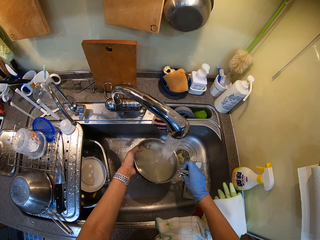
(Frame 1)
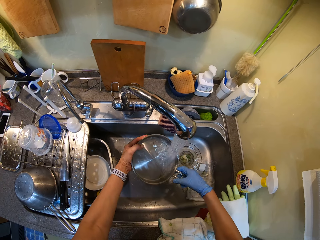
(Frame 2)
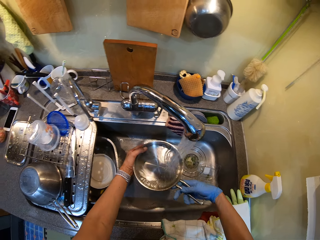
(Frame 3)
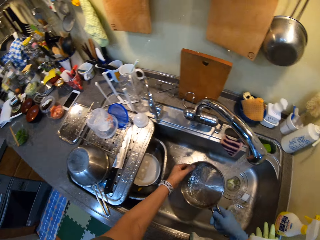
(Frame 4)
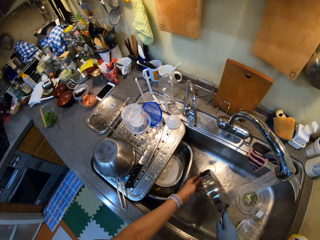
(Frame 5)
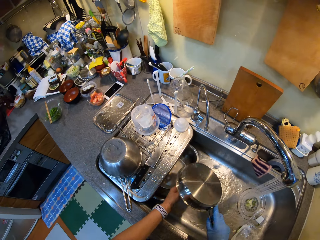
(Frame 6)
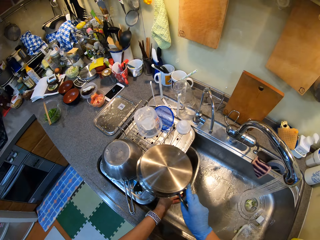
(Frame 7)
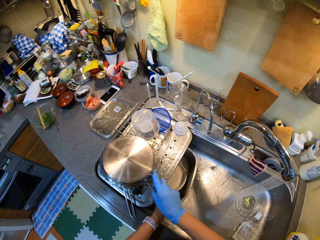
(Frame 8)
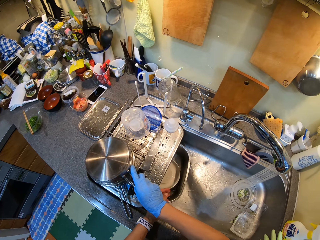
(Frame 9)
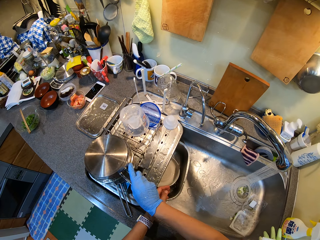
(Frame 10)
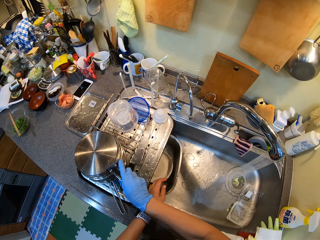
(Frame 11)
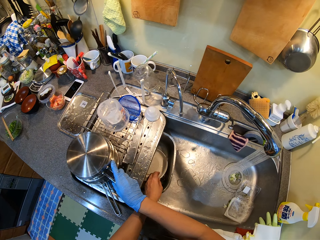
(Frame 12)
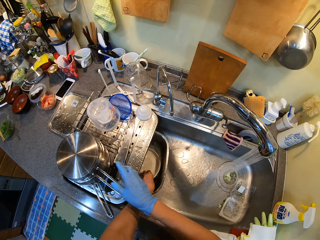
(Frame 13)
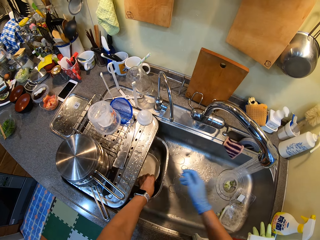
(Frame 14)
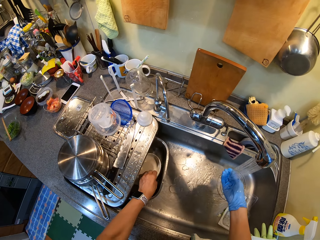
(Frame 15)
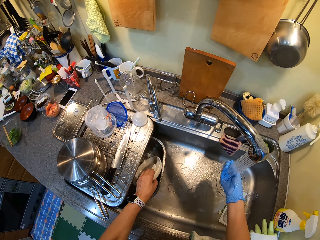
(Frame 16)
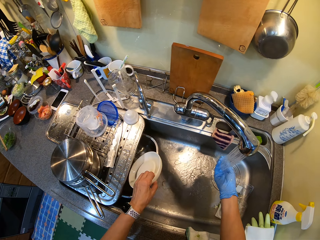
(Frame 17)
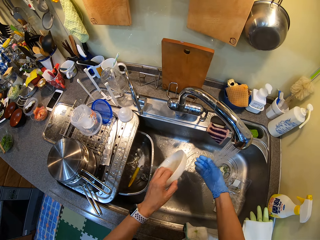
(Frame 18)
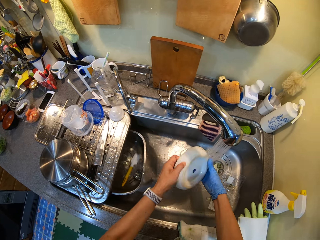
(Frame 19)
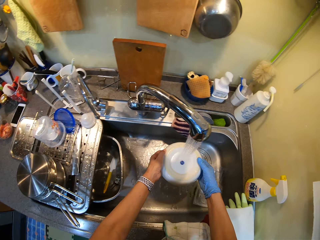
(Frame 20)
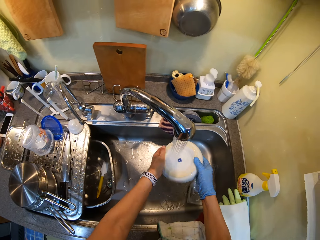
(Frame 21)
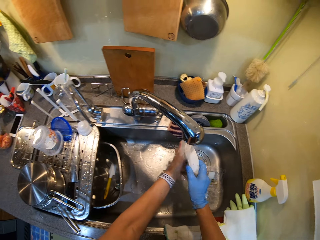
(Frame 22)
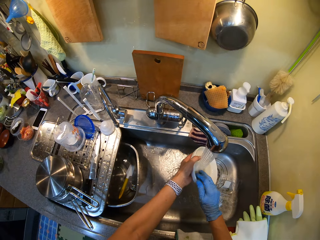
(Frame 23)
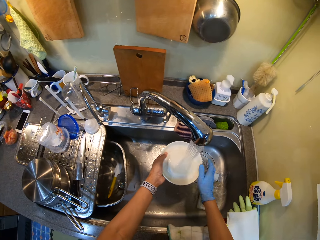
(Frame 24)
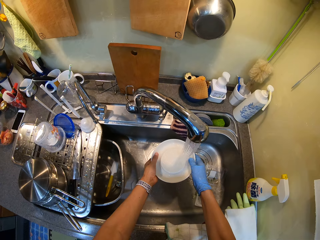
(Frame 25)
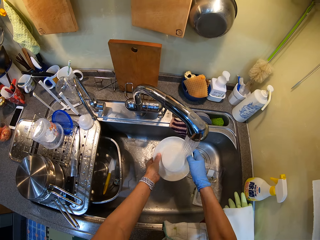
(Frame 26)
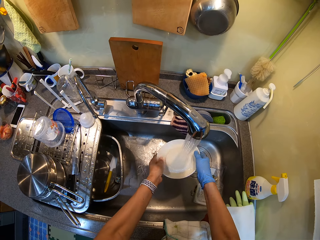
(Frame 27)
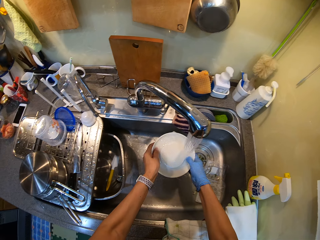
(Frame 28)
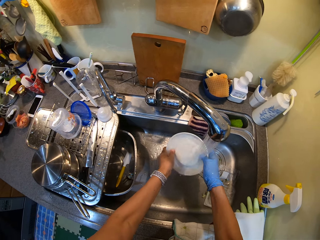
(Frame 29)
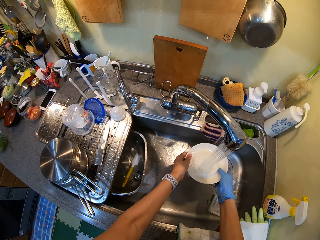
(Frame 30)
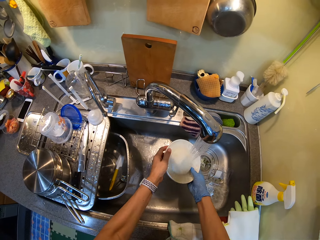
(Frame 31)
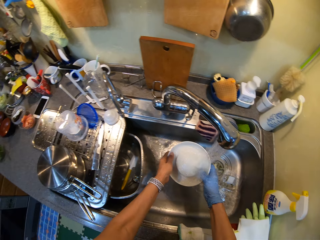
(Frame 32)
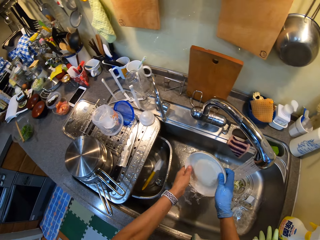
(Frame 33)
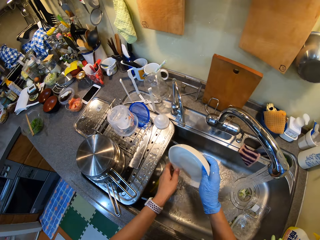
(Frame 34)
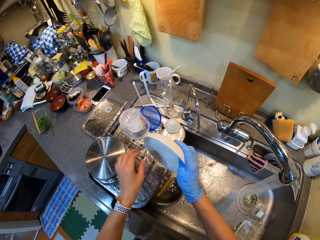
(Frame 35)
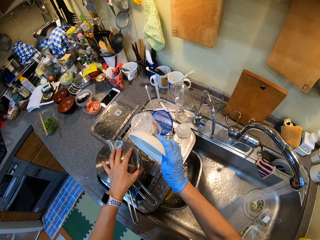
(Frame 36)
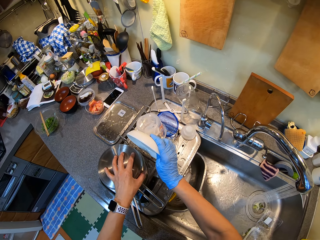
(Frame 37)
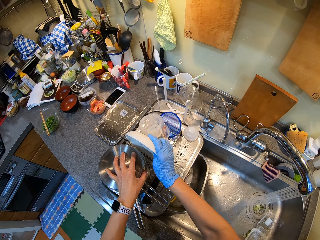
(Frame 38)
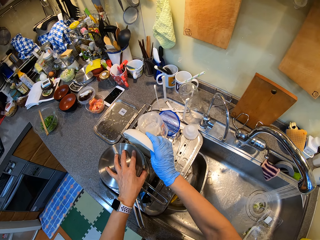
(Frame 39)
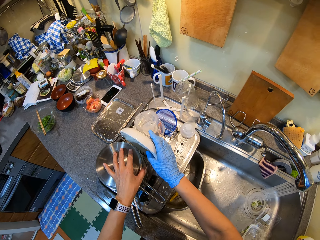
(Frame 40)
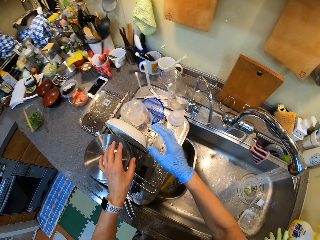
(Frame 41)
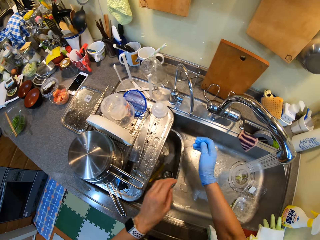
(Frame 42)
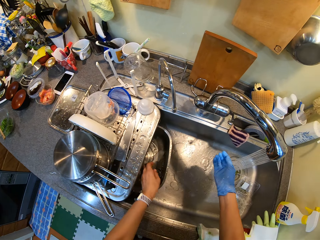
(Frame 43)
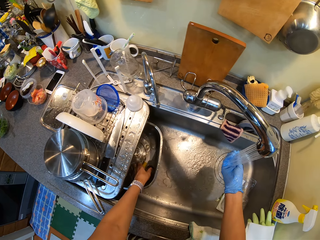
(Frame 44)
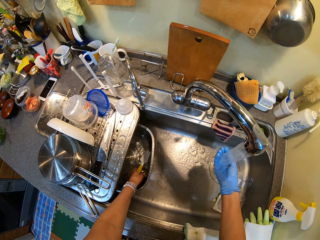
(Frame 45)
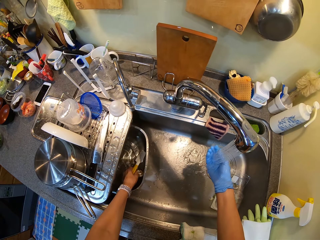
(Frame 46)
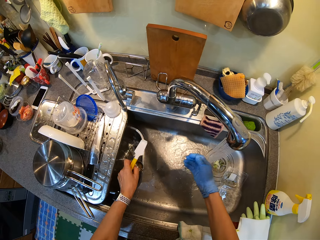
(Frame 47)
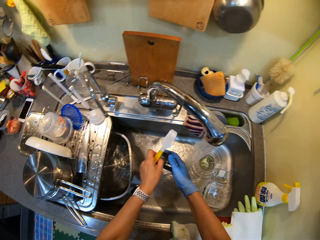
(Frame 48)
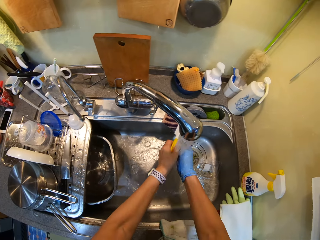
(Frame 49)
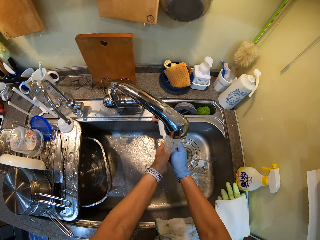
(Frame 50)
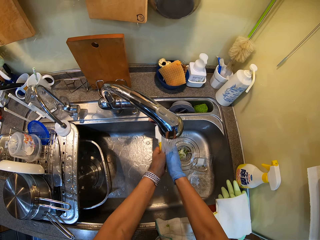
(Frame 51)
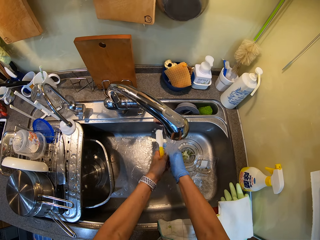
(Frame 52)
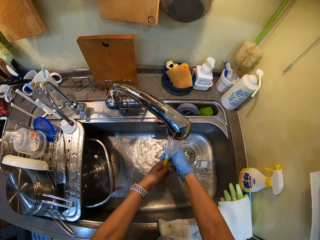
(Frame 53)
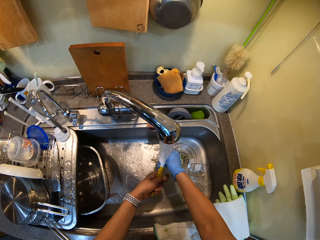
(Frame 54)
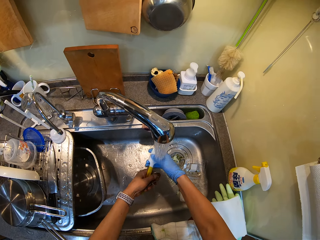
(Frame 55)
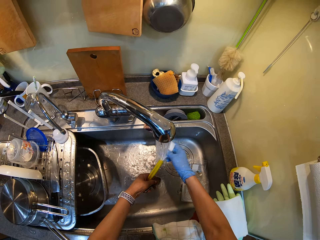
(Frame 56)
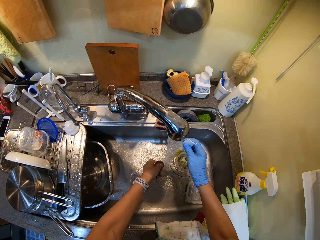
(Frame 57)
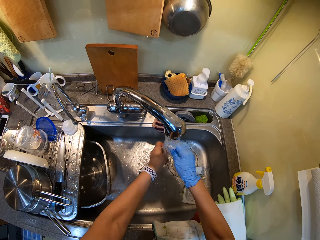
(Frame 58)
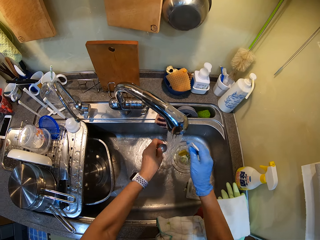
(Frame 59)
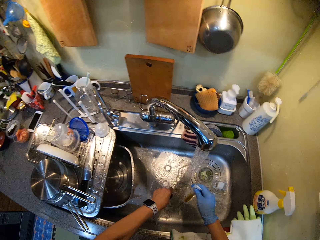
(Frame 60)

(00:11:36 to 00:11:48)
The camera wearer places the cooking pot on the tray. They clean the plate. They place the plate on the tray. They clean a spatula and a measuring spoon.
